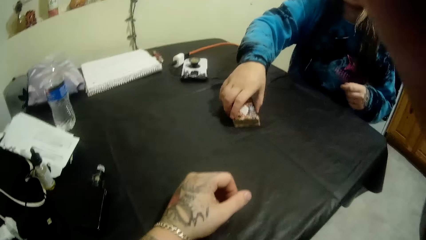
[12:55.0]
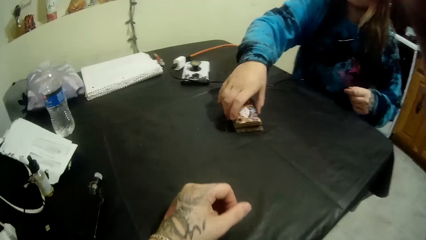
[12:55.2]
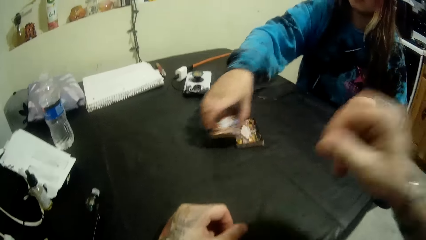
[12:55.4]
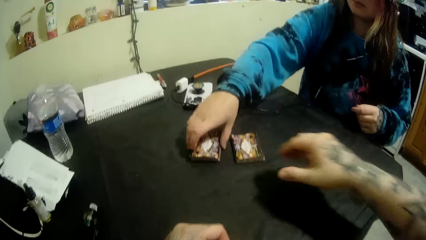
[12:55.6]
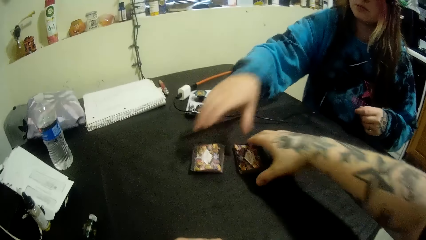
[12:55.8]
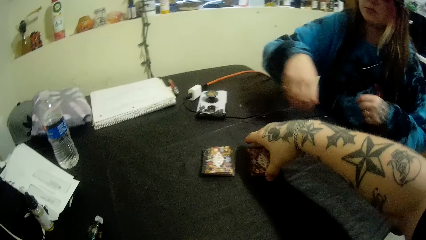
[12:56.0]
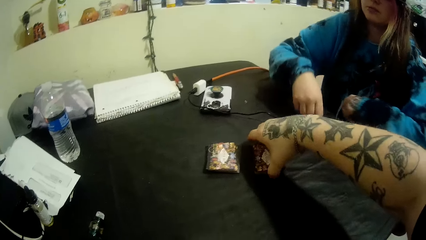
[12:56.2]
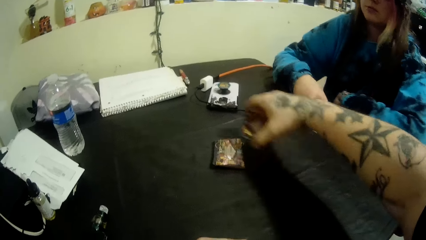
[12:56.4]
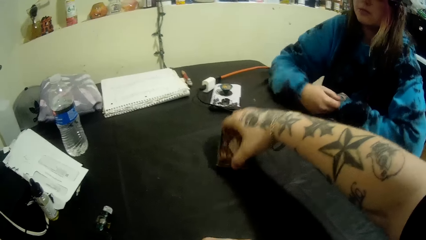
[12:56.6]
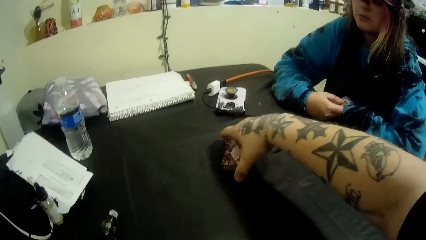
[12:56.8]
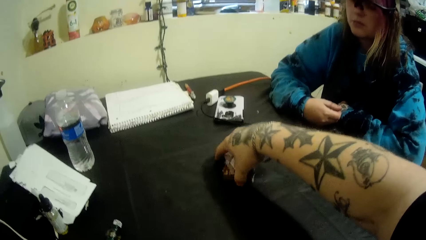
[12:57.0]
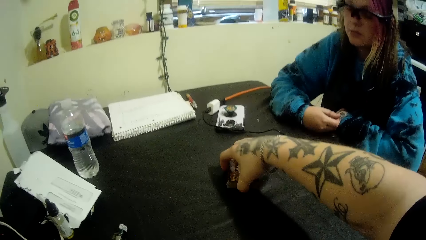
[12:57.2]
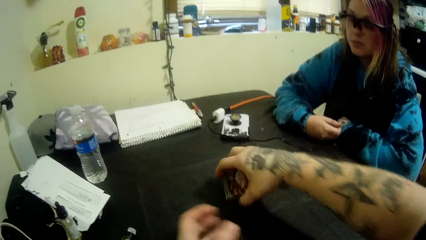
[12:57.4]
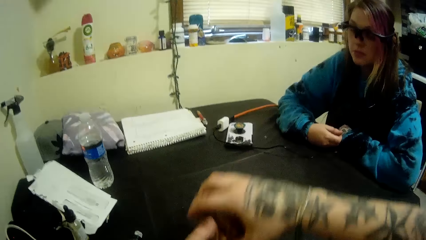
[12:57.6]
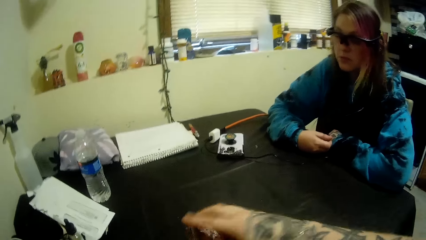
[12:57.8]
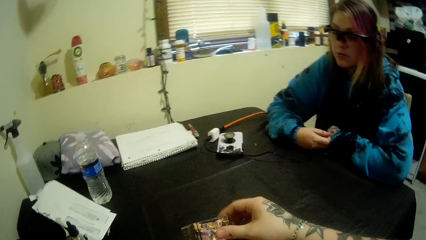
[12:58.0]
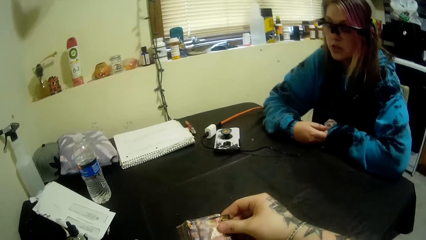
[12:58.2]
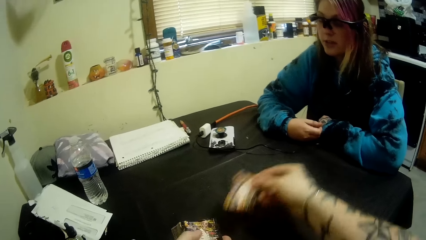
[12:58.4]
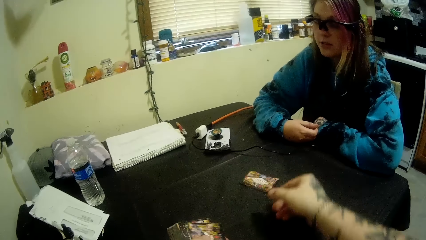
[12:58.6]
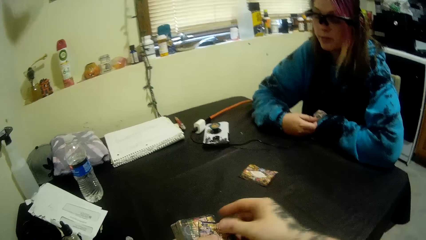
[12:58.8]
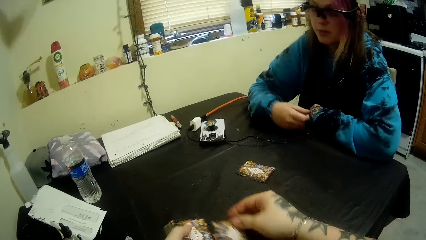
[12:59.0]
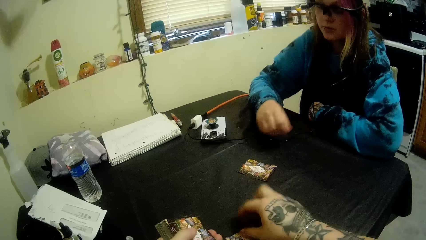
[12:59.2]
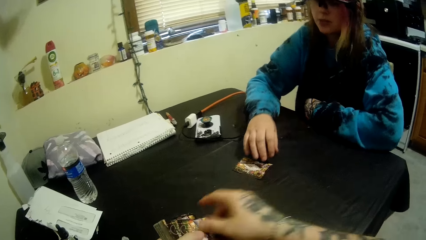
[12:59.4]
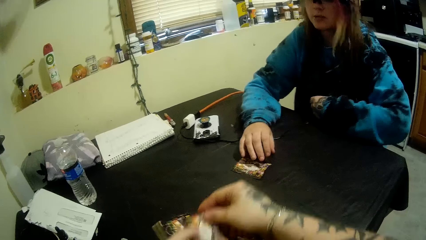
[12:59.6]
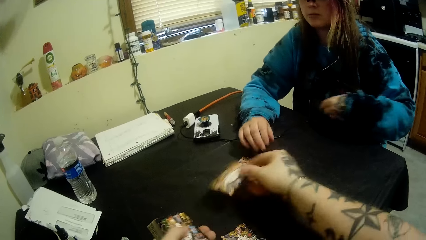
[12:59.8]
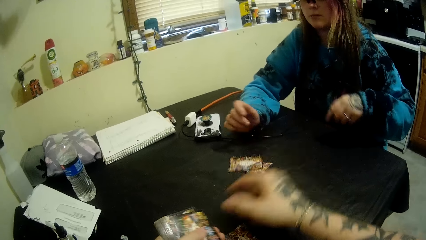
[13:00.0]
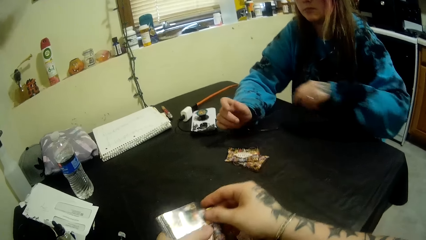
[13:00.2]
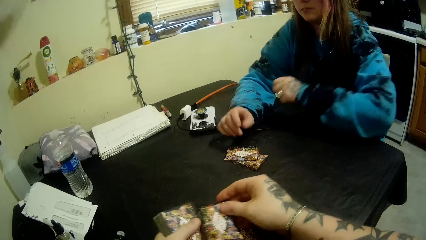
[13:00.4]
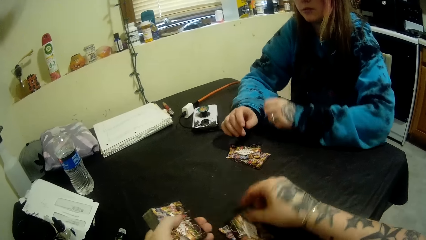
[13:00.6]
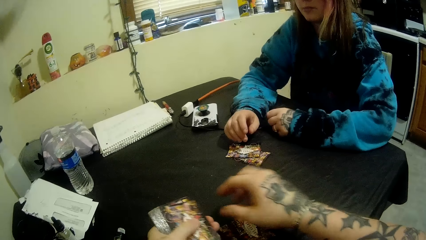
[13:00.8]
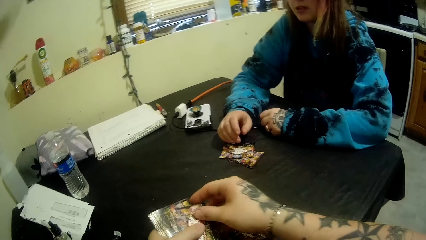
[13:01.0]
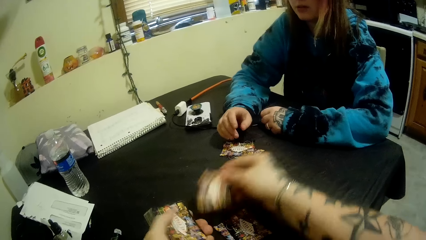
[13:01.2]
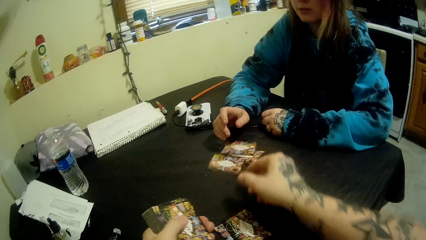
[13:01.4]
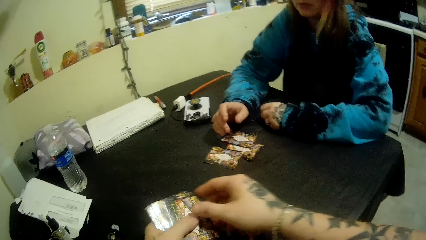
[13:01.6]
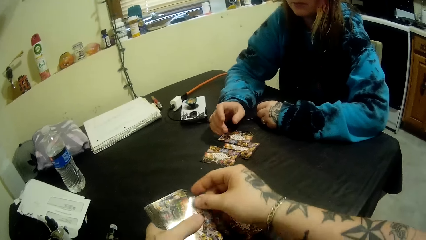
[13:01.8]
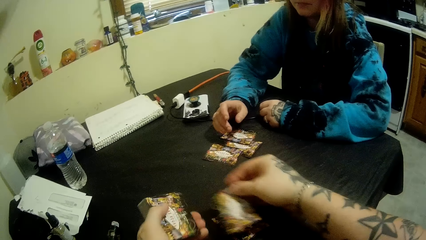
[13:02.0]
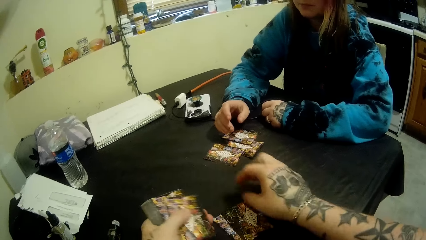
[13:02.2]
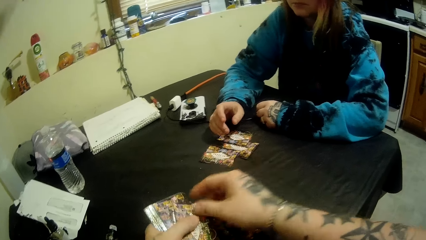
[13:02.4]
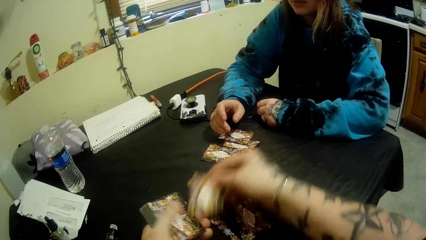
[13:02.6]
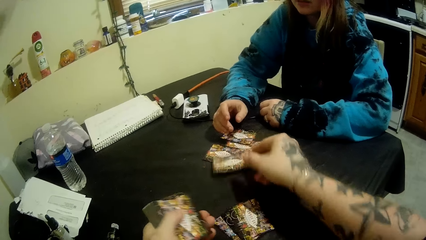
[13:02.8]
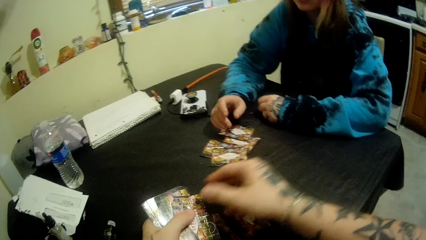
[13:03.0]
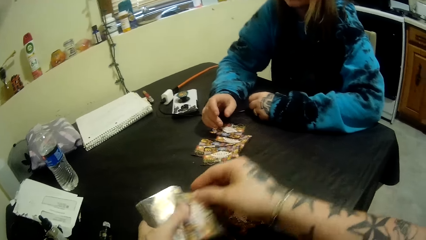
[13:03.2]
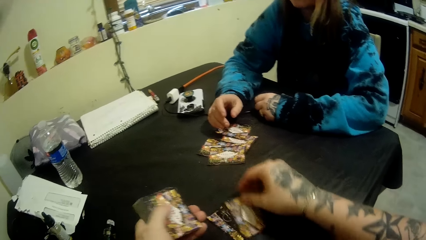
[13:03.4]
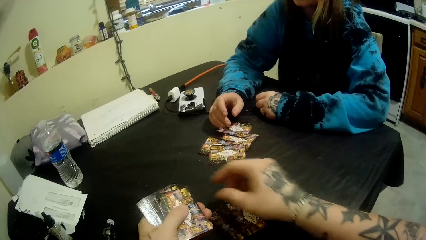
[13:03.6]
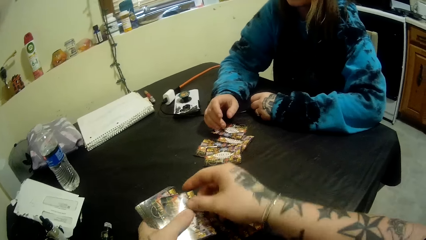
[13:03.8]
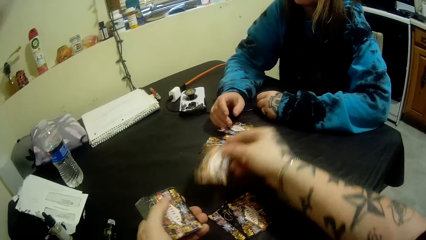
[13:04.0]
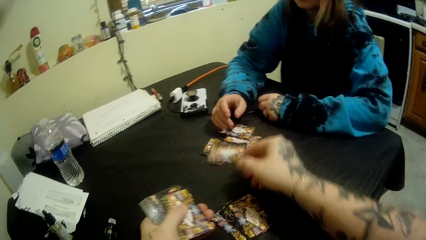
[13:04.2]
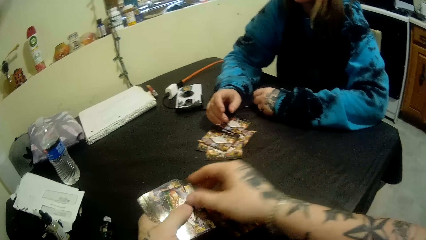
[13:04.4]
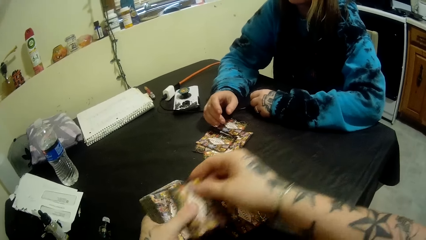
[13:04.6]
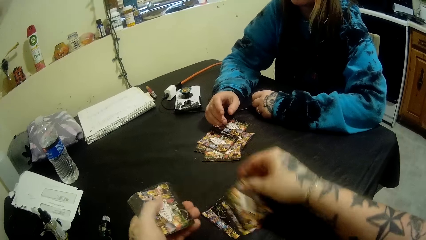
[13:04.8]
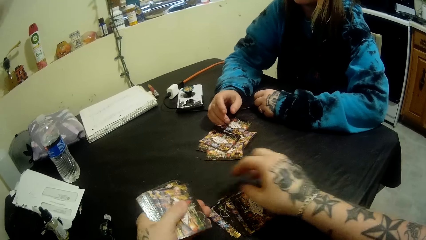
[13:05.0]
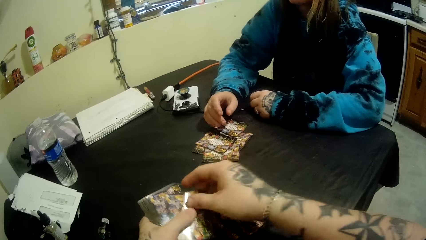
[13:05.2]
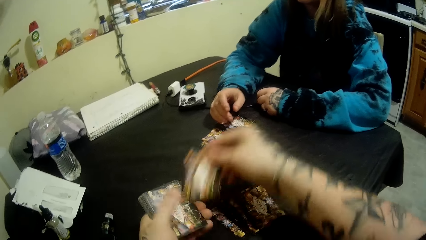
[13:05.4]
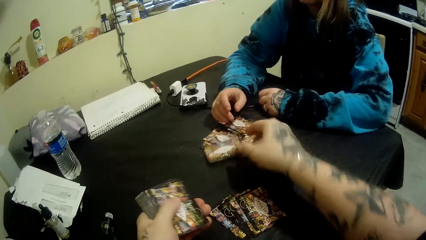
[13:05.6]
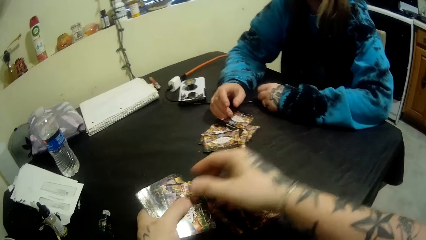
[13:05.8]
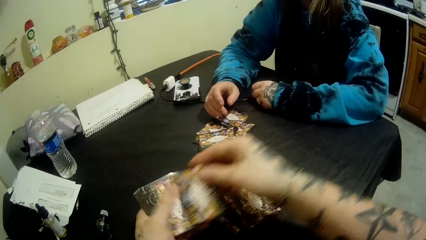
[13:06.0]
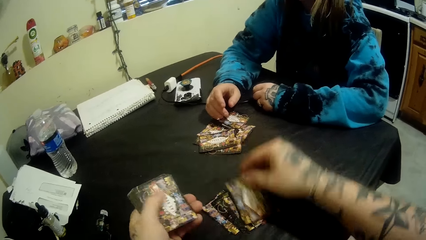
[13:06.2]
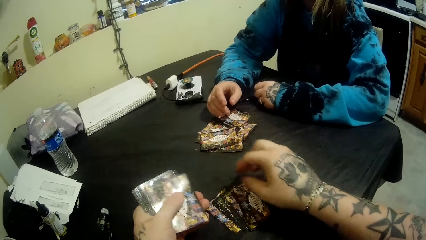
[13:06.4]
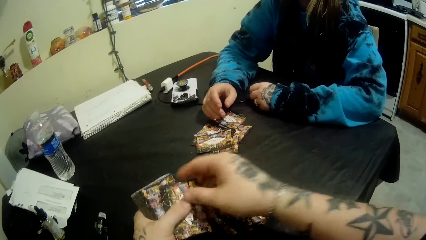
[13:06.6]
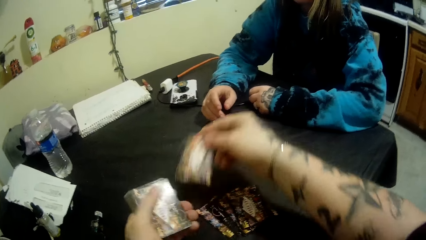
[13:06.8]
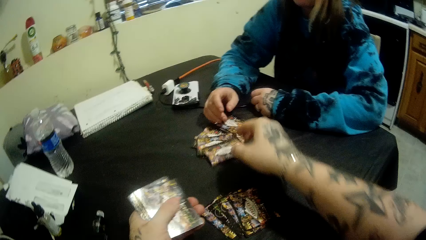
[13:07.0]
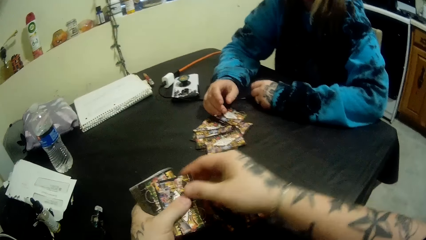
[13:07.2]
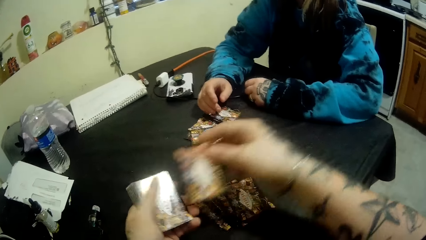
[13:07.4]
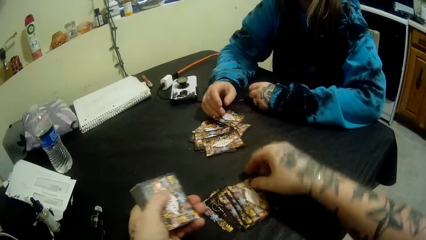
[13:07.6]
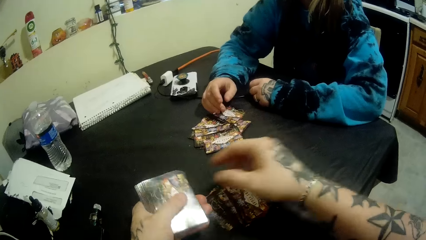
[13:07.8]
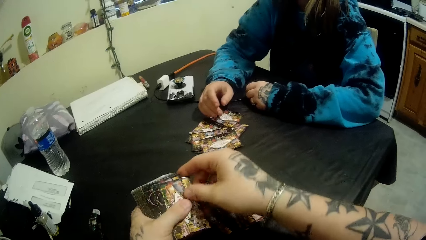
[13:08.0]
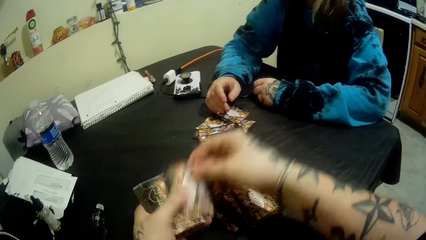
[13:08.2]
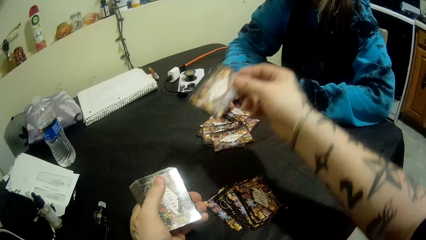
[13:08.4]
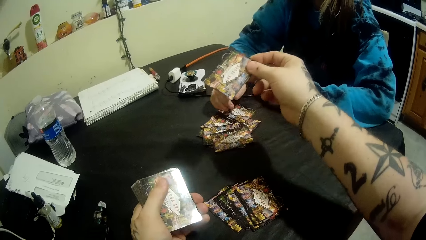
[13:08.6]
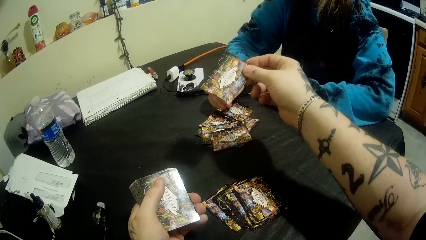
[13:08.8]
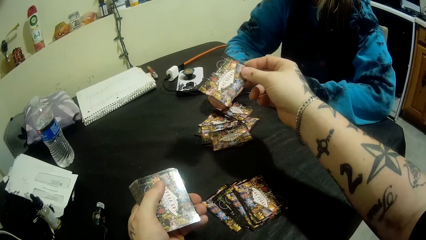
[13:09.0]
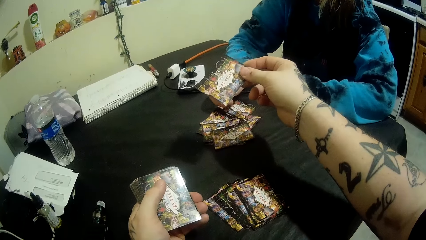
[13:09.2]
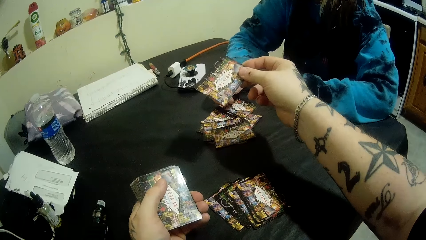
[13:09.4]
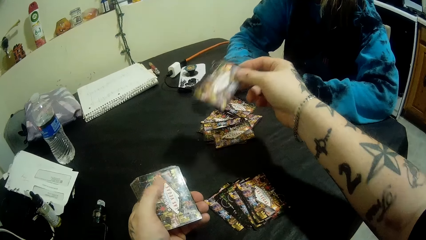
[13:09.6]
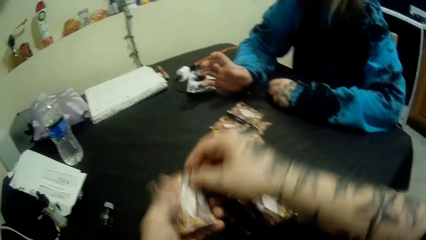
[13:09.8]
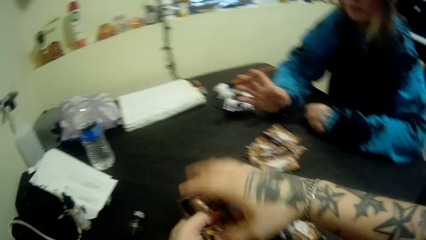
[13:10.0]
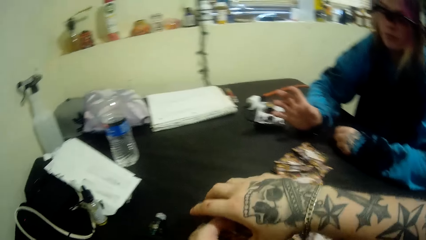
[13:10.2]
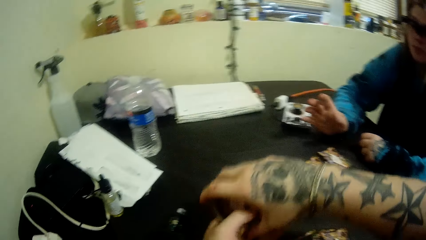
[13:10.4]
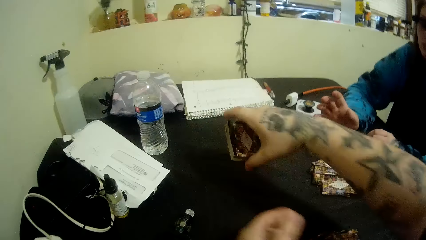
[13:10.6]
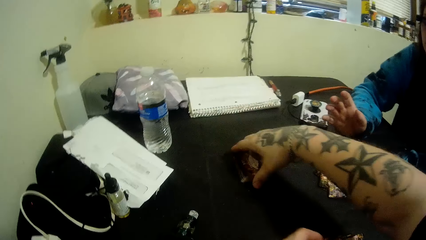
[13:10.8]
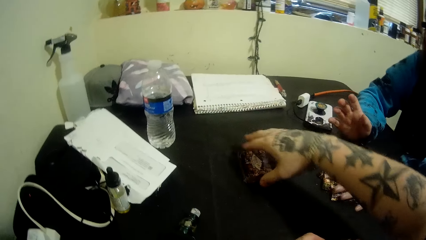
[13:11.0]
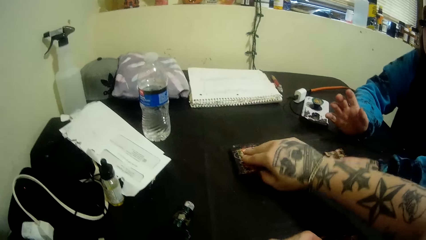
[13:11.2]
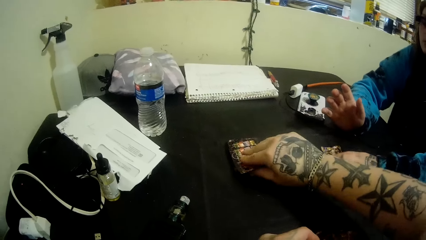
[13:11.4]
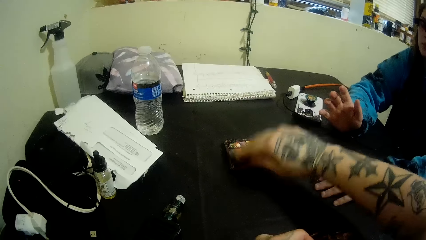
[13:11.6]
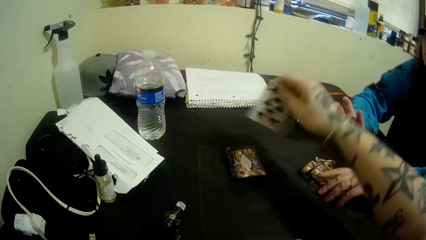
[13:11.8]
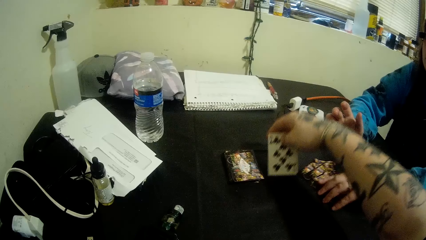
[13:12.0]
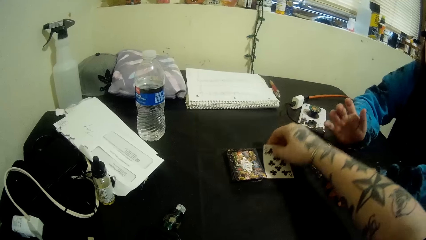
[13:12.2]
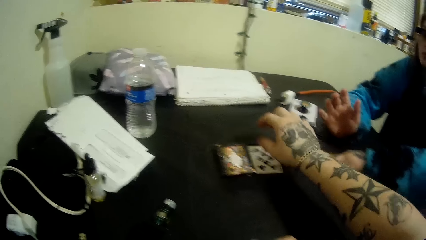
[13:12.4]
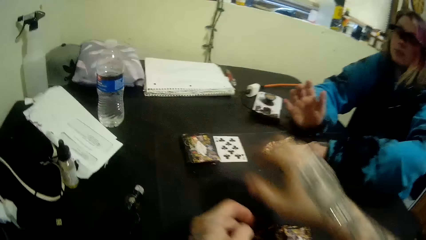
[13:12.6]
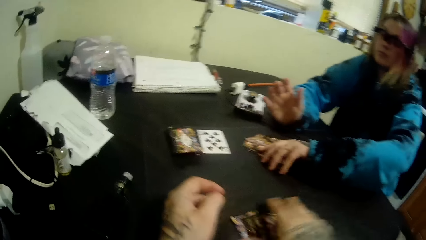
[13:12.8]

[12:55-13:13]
The woman adjusts the card on the table. She splits the cards into two. The camera wearer takes the cards. He packs the cards on the table with his right hand. He distributes the cards on the table with his hands among him and the woman. He puts the cards on the table with his right hand. He opens a card on the table with his right hand.
